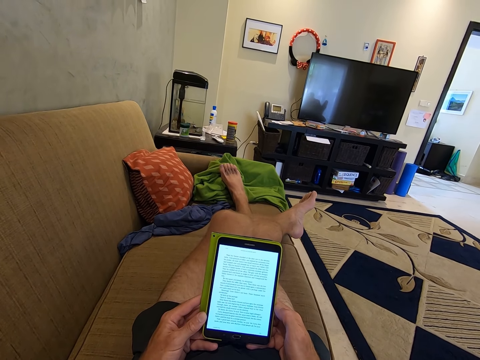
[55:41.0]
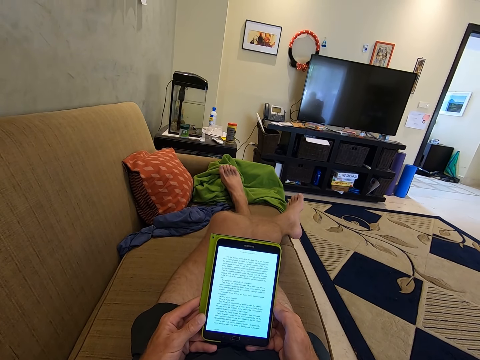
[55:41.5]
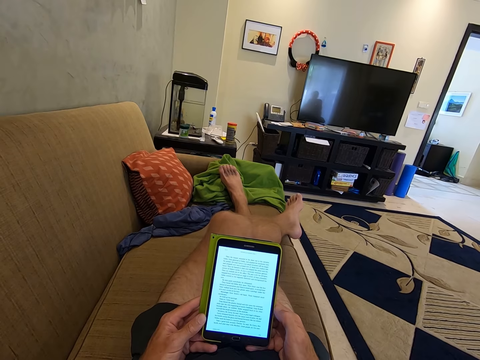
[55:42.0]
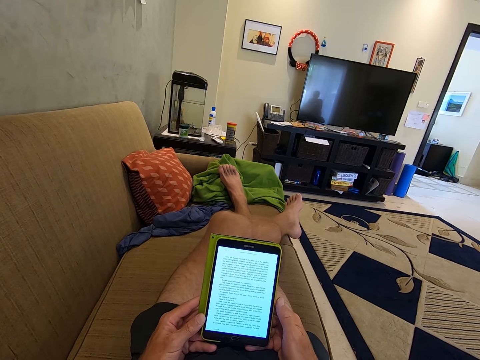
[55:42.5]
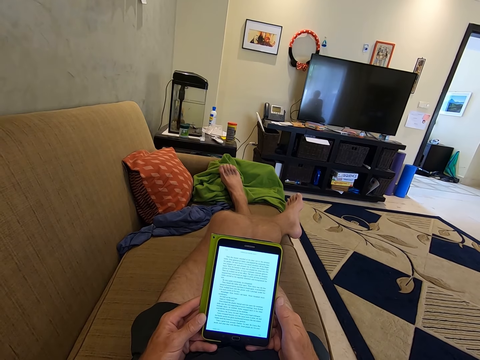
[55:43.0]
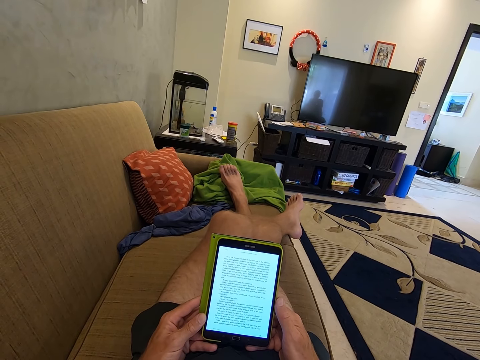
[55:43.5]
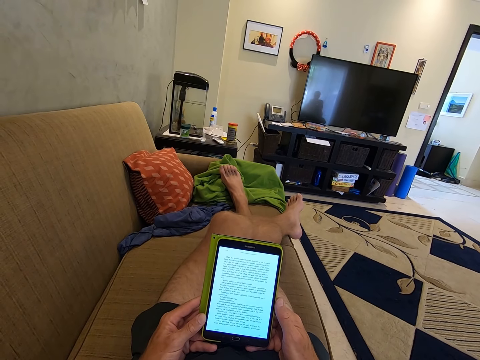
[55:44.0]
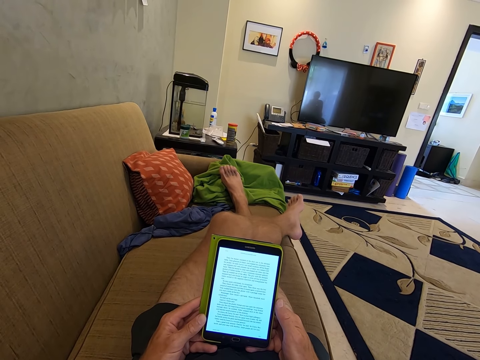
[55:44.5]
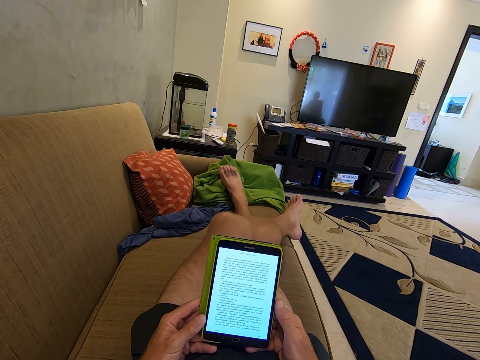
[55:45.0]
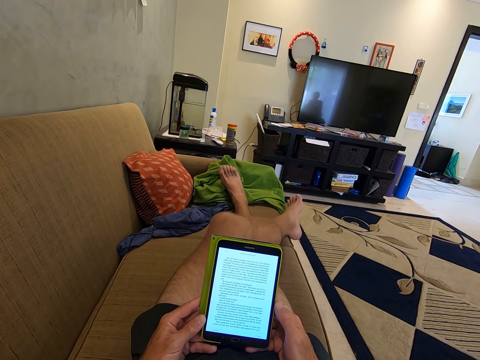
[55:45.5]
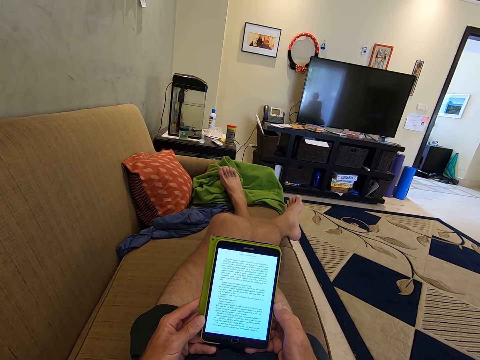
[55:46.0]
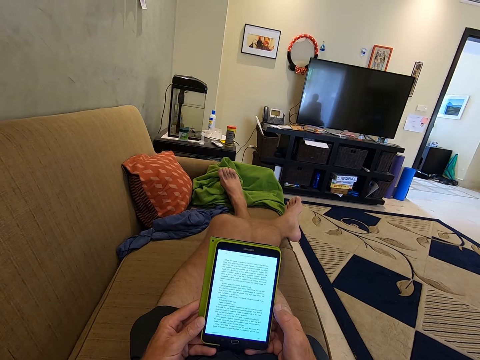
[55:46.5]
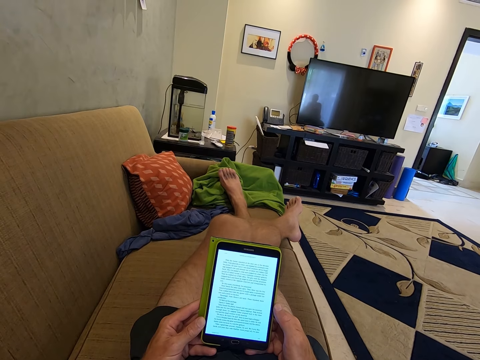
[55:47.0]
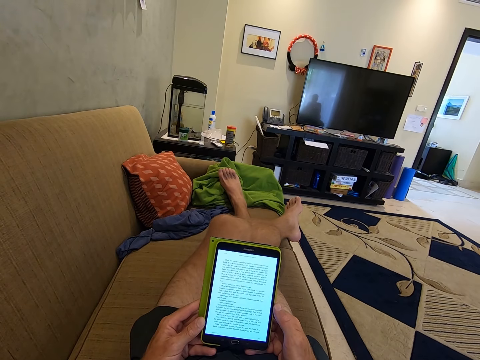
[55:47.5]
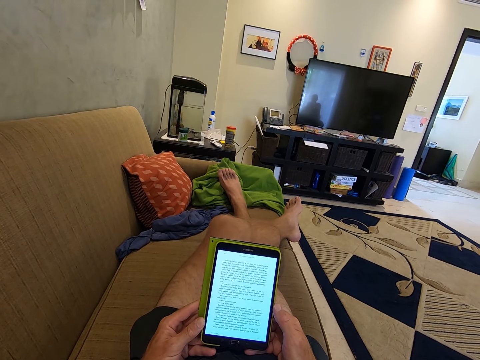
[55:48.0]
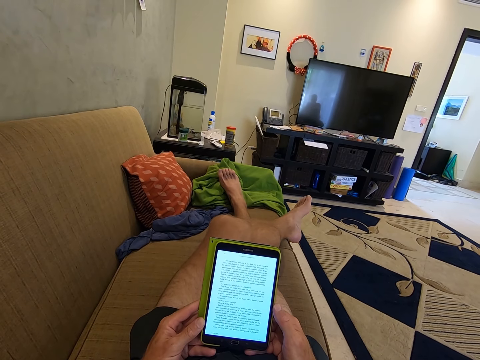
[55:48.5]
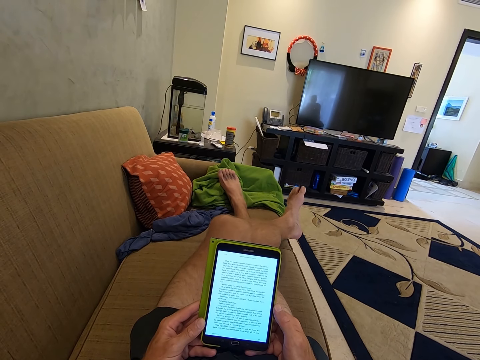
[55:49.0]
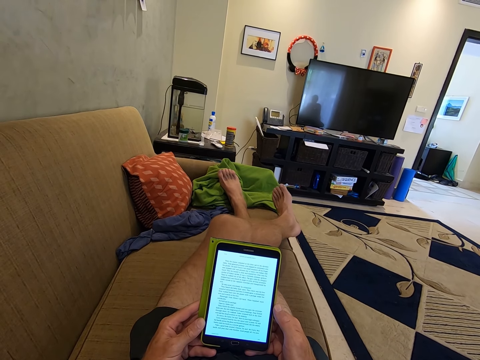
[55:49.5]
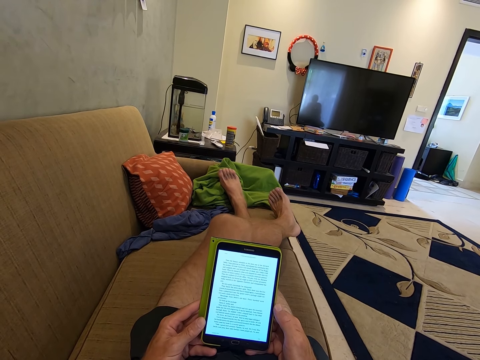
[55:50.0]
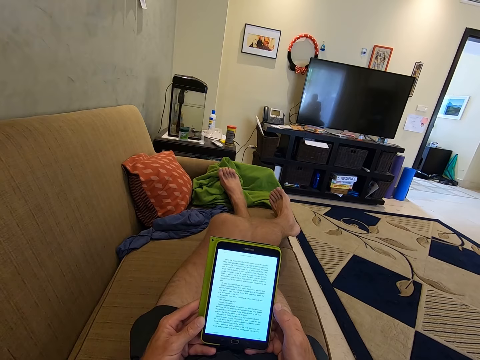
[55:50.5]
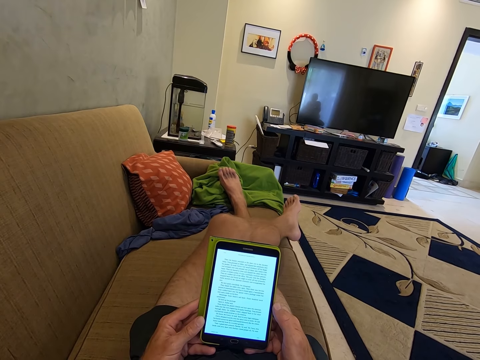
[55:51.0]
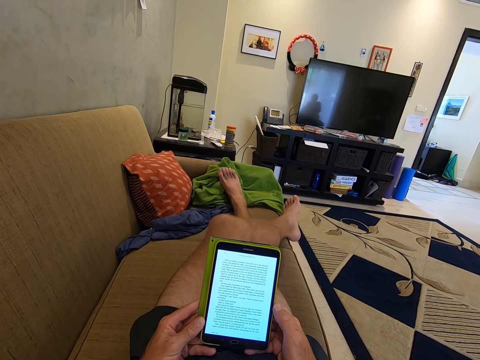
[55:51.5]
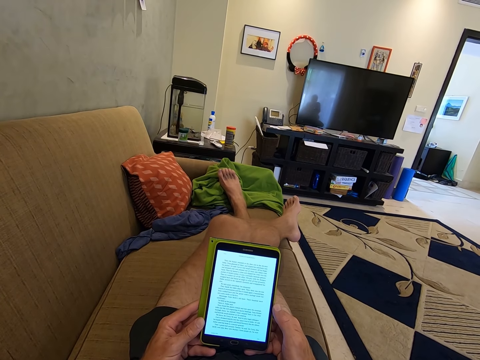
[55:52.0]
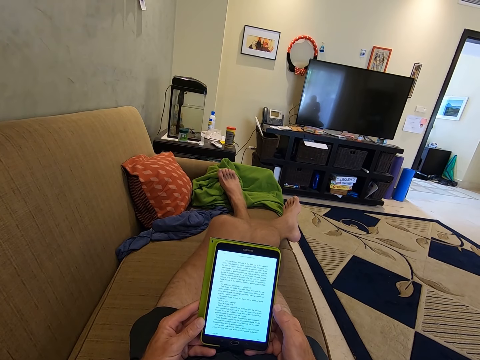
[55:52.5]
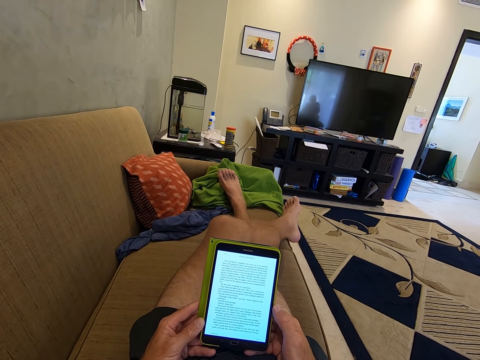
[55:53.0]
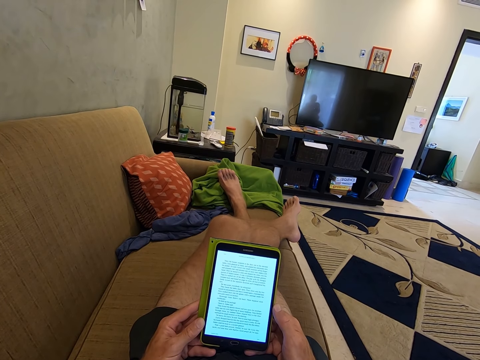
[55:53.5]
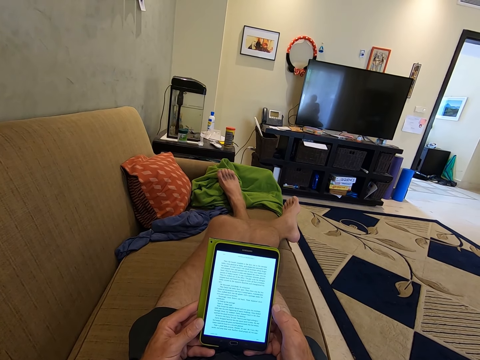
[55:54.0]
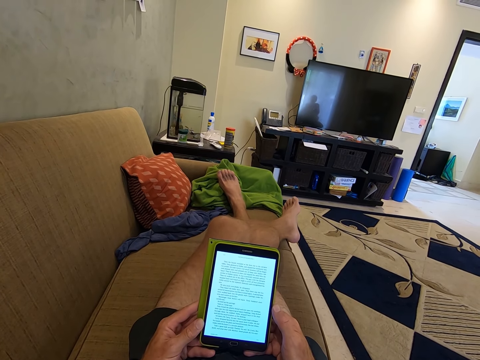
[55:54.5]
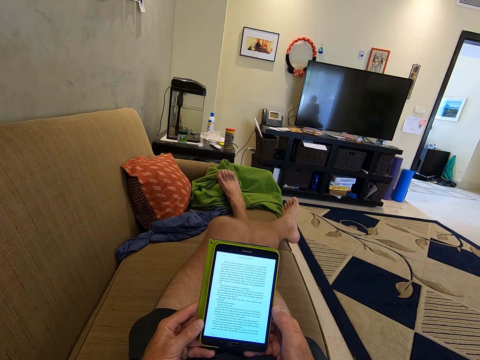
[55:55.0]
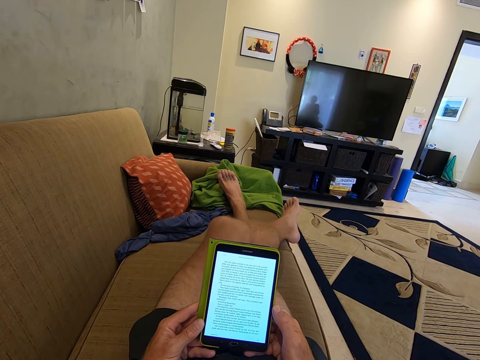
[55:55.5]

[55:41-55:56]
The camera wearer shakes the leg. They browse on the phone. They shake the leg. They browse on the phone. They talk. They twist the left leg. They shake the leg. They browse on the phone.

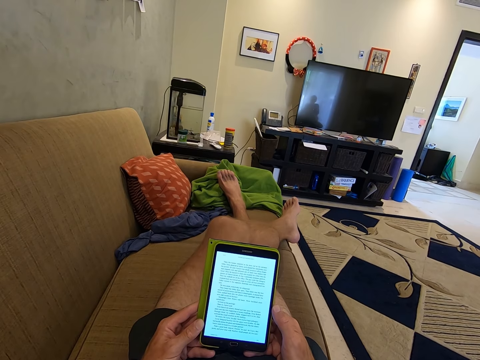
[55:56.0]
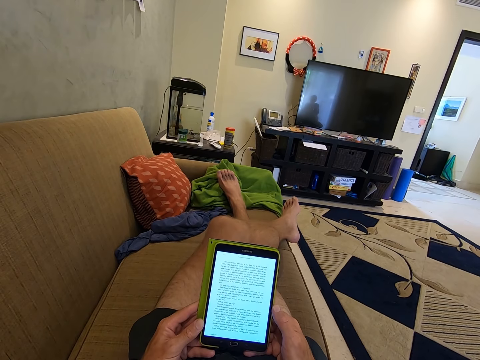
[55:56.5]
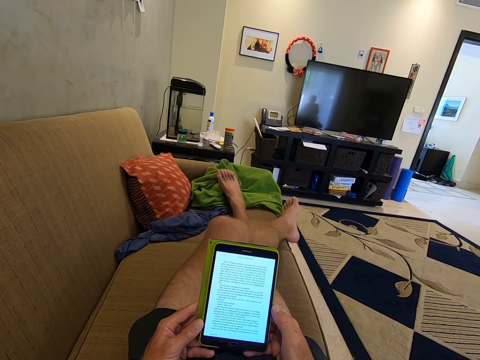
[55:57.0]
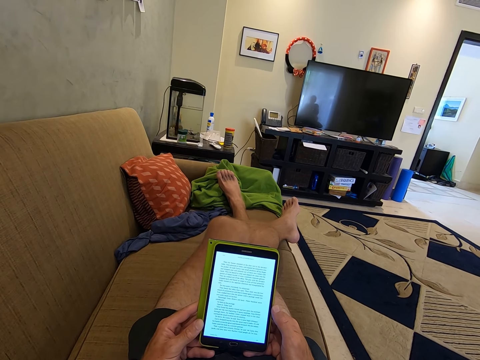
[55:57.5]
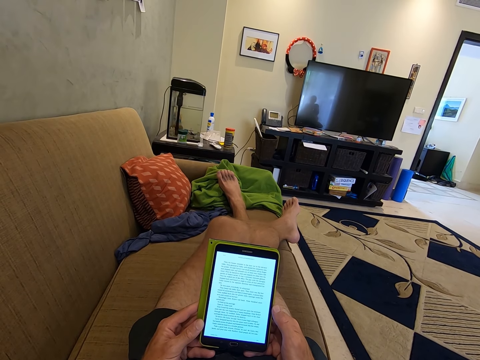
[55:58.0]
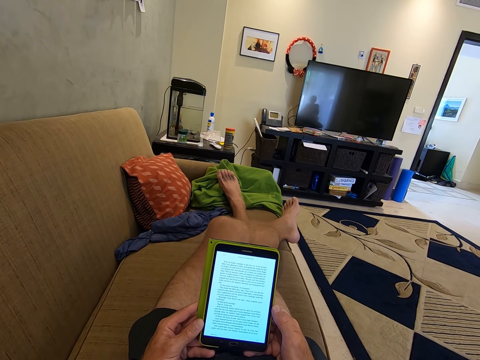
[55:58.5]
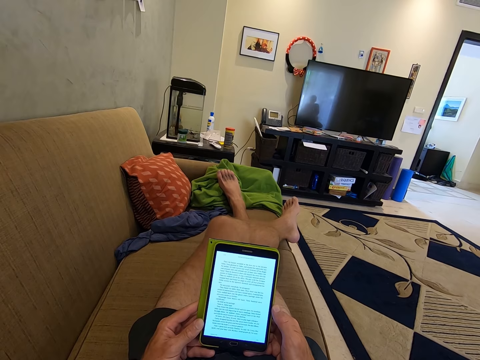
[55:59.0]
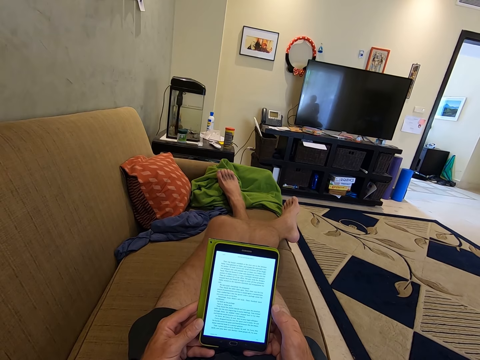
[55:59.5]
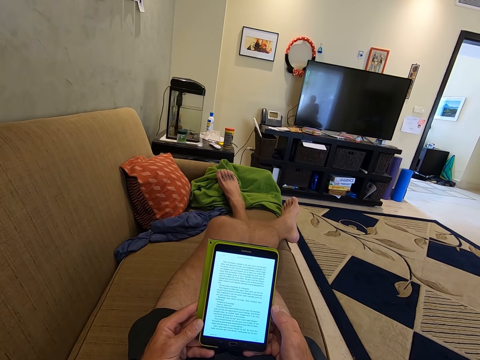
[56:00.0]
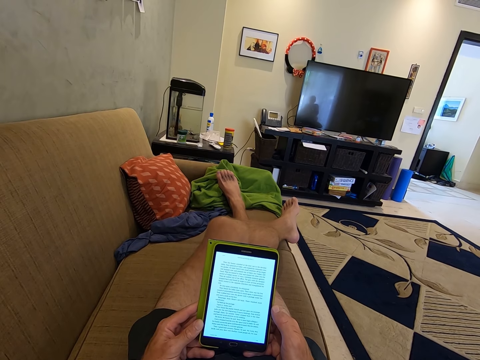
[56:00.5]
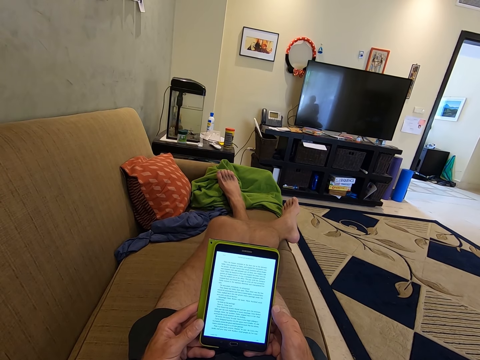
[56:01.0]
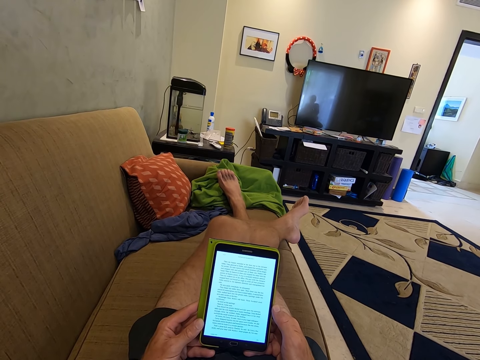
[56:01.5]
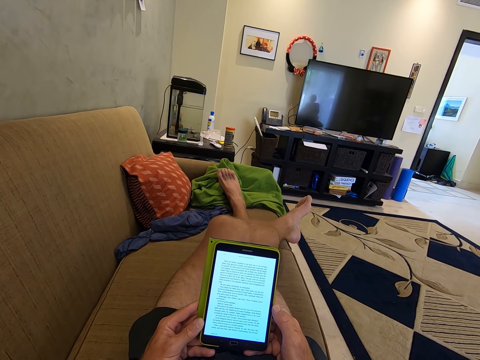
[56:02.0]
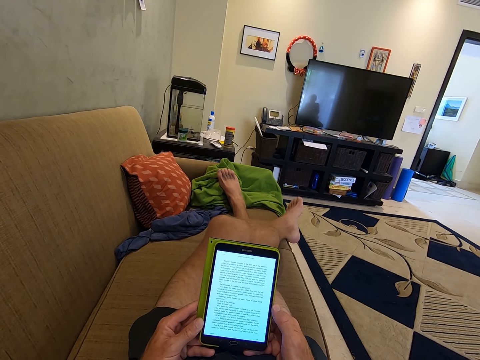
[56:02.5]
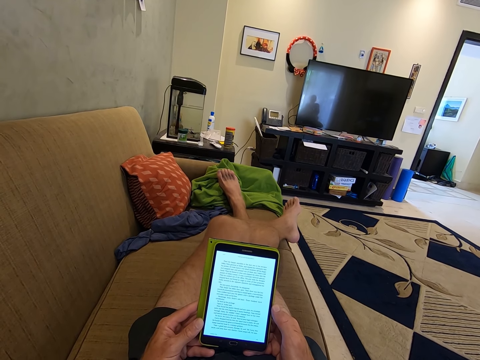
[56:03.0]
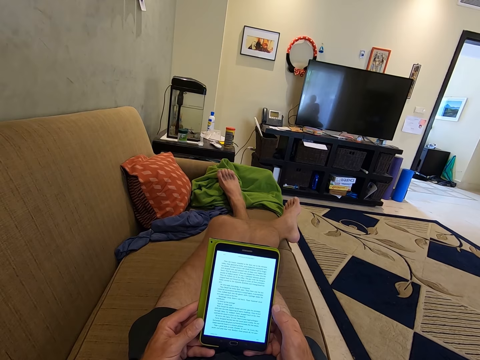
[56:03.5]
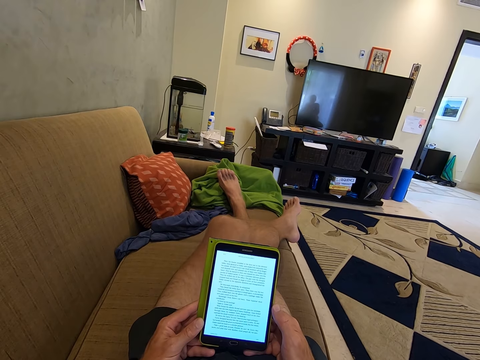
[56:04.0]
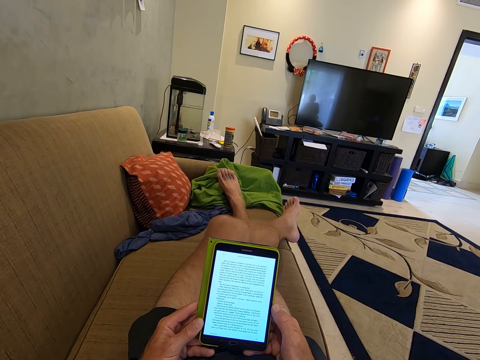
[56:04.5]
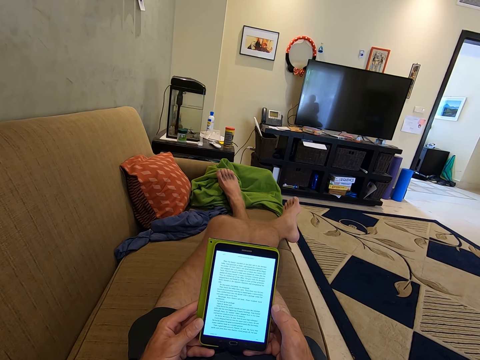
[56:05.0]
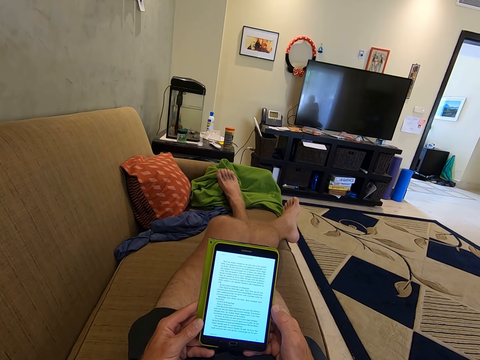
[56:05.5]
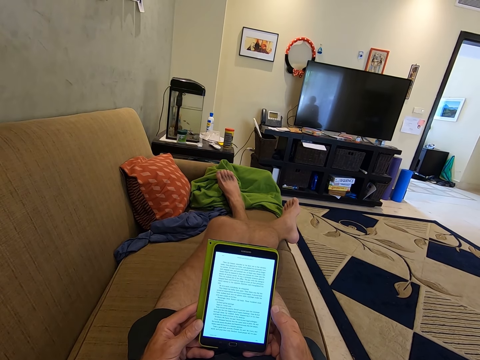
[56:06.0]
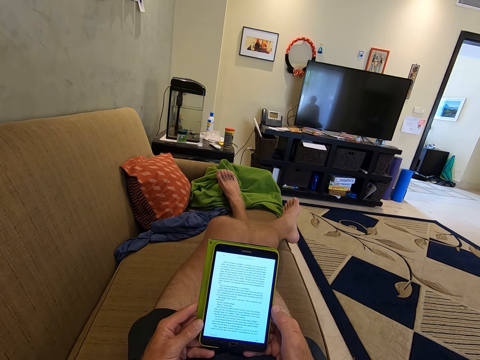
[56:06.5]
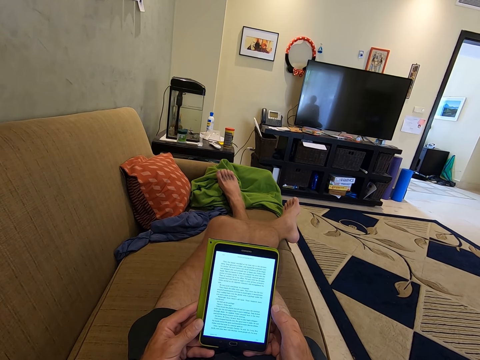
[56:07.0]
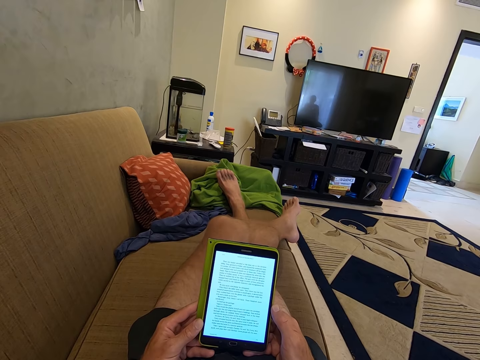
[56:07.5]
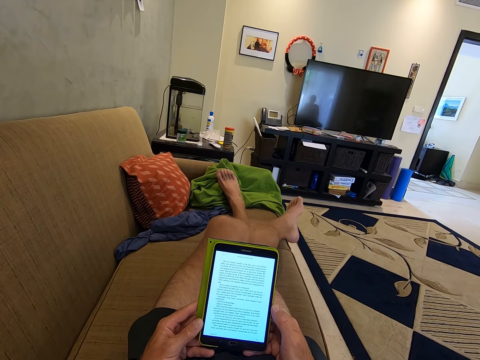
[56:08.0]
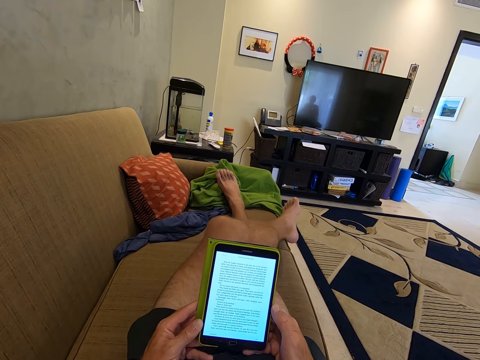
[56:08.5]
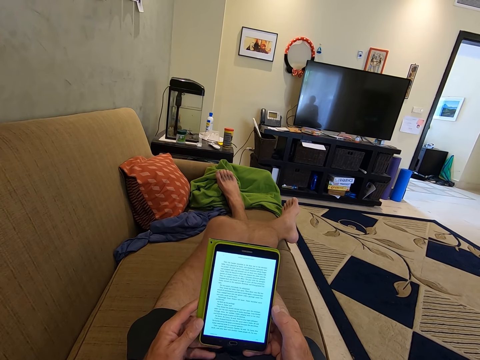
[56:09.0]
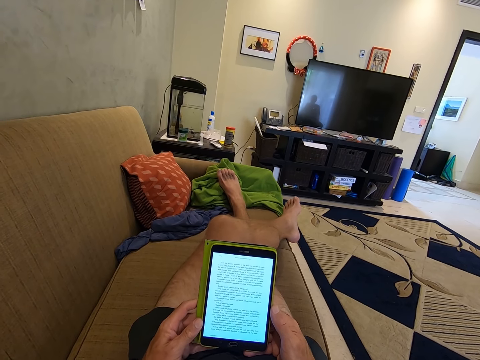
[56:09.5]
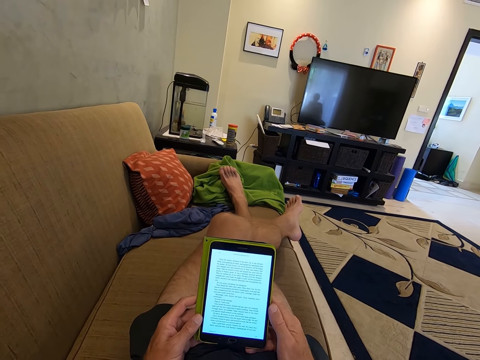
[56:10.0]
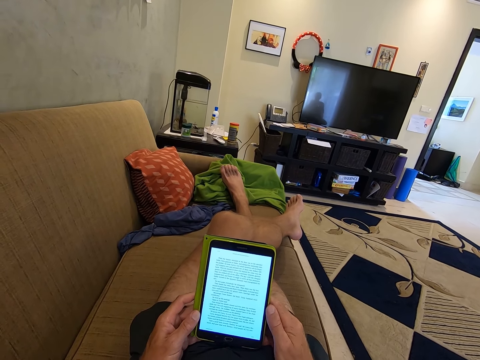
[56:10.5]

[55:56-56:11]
The camera wearer shakes the leg. They browse on the phone. They twist the left leg and read the phone. They talk.
